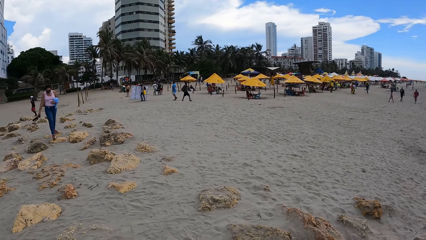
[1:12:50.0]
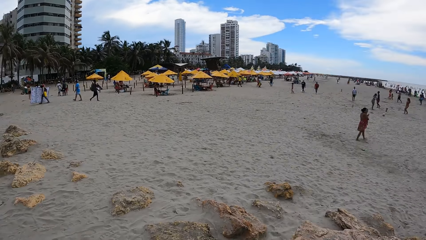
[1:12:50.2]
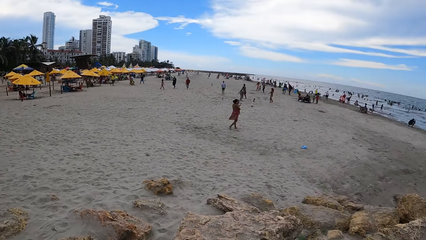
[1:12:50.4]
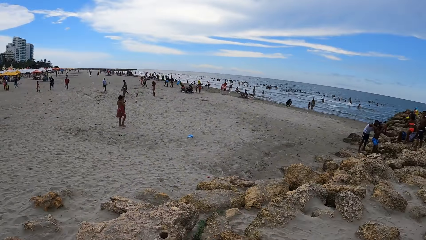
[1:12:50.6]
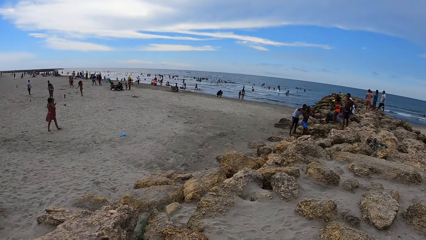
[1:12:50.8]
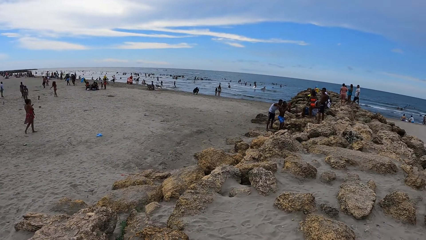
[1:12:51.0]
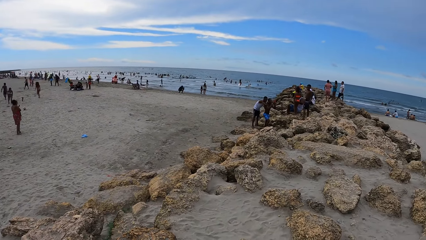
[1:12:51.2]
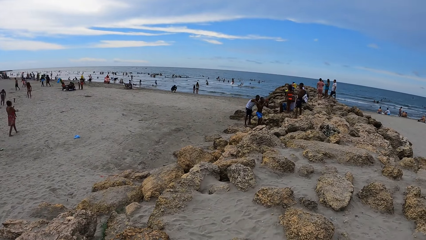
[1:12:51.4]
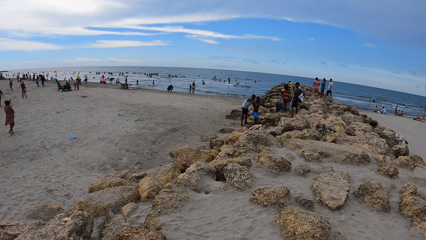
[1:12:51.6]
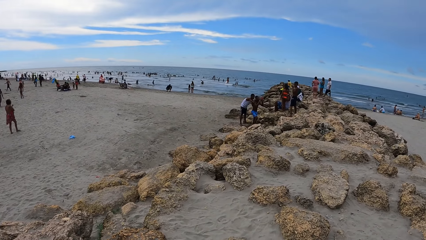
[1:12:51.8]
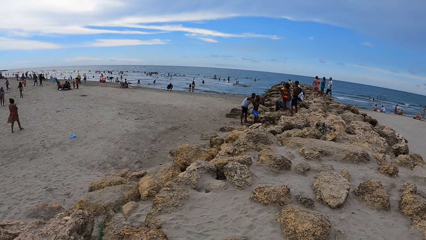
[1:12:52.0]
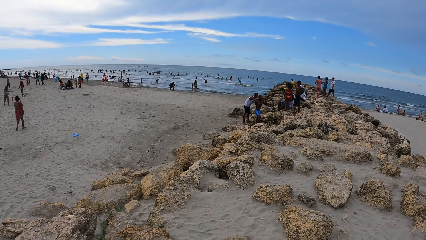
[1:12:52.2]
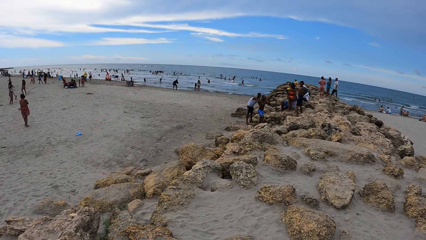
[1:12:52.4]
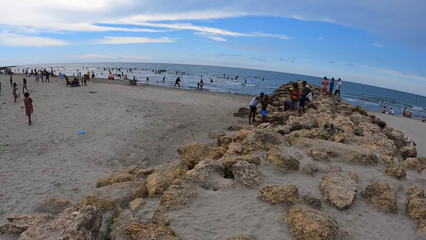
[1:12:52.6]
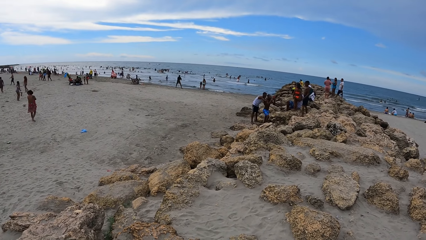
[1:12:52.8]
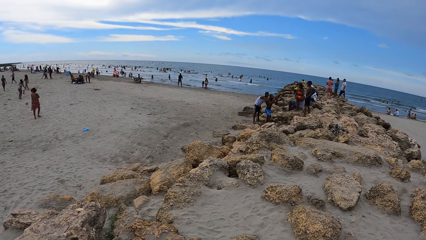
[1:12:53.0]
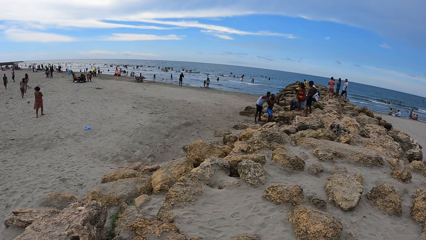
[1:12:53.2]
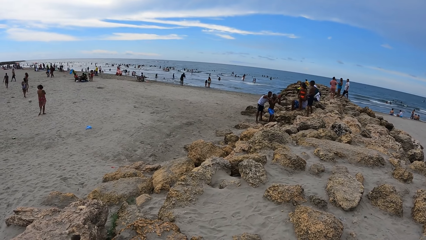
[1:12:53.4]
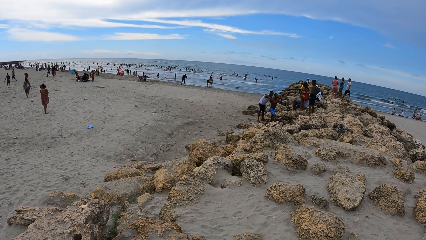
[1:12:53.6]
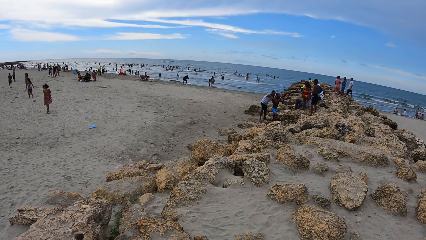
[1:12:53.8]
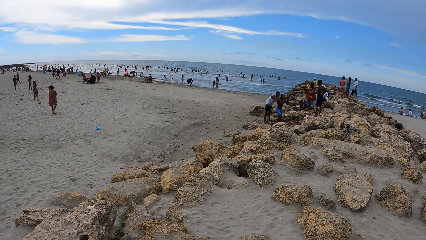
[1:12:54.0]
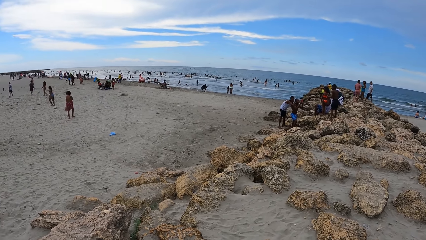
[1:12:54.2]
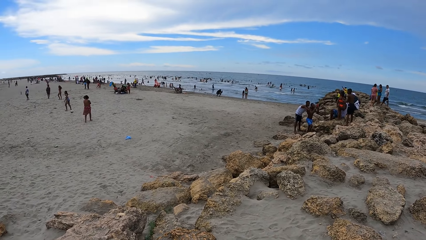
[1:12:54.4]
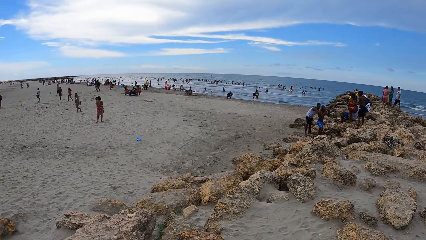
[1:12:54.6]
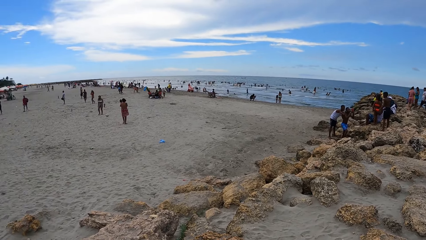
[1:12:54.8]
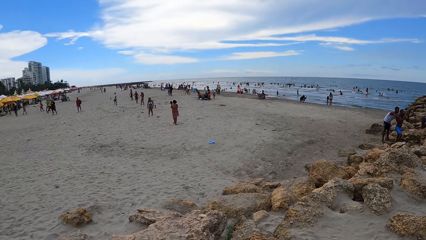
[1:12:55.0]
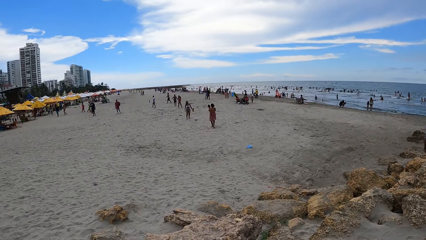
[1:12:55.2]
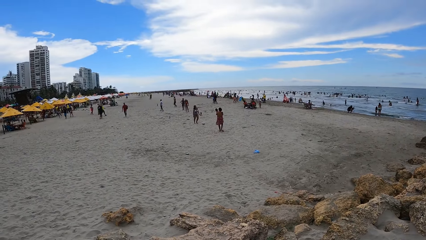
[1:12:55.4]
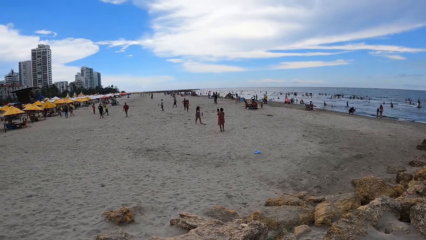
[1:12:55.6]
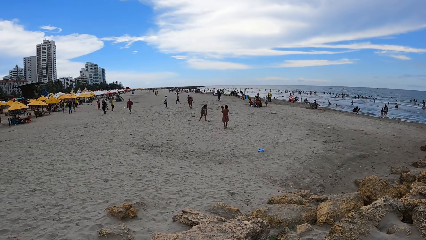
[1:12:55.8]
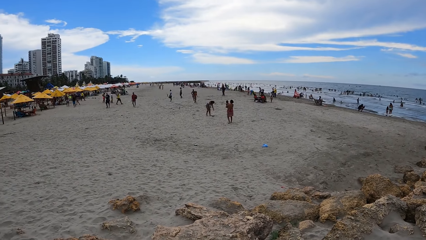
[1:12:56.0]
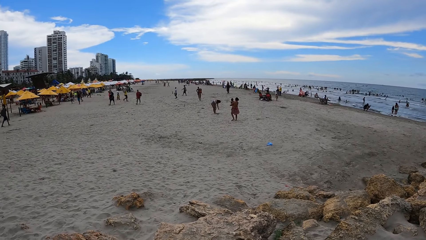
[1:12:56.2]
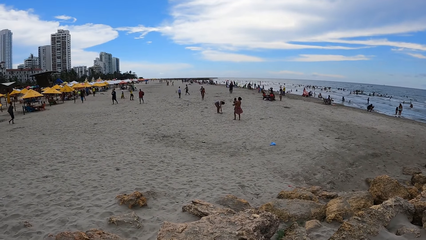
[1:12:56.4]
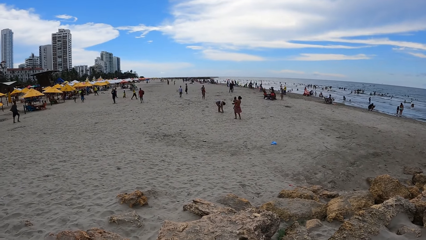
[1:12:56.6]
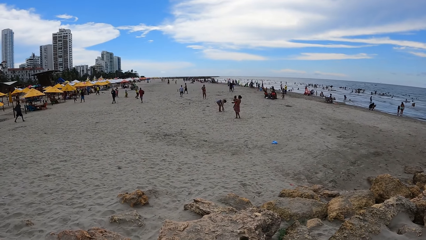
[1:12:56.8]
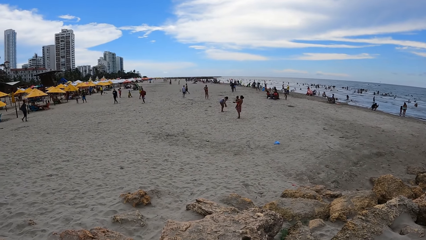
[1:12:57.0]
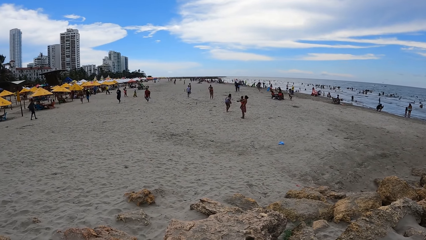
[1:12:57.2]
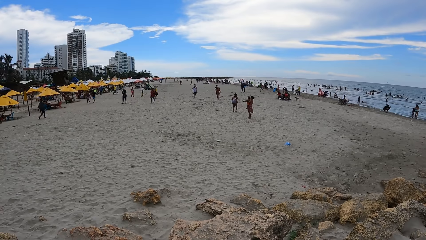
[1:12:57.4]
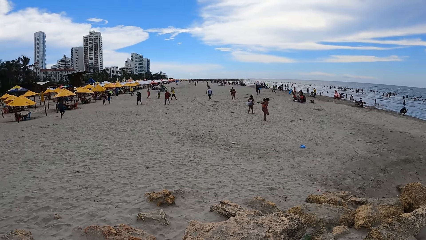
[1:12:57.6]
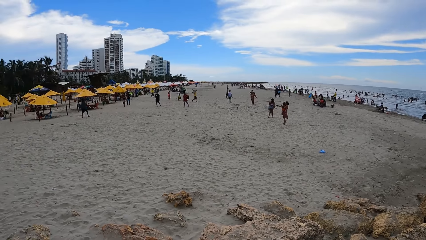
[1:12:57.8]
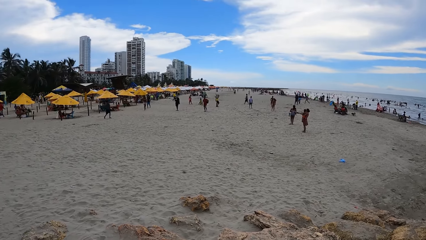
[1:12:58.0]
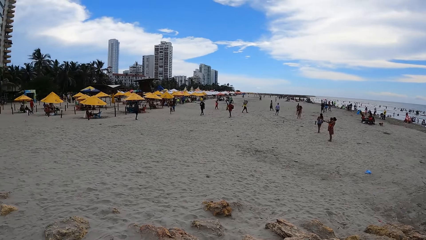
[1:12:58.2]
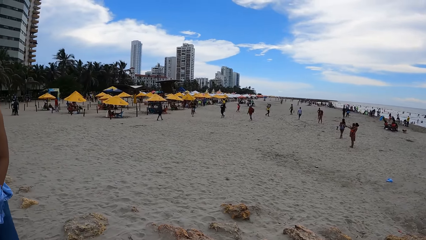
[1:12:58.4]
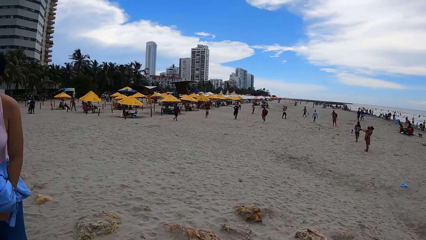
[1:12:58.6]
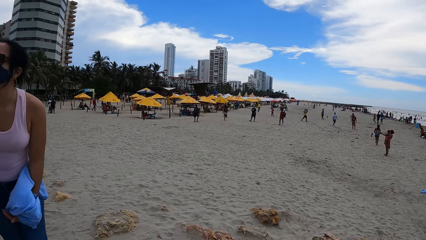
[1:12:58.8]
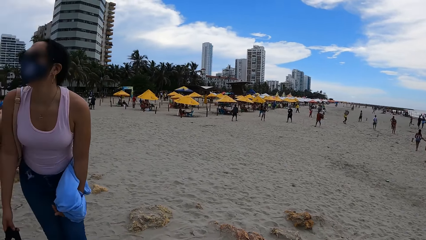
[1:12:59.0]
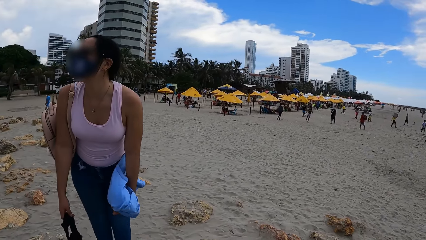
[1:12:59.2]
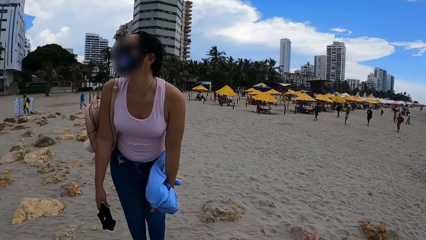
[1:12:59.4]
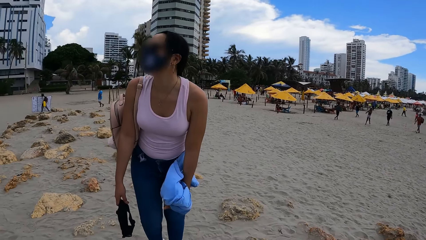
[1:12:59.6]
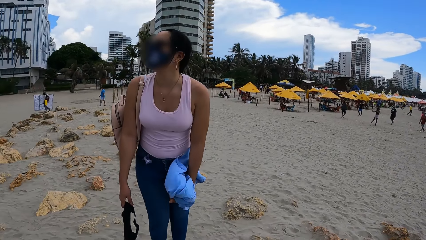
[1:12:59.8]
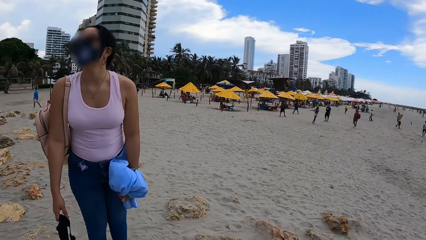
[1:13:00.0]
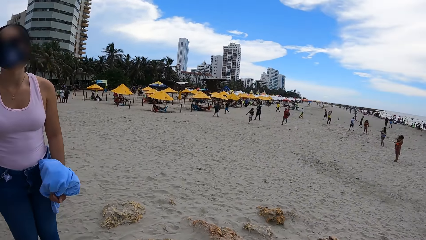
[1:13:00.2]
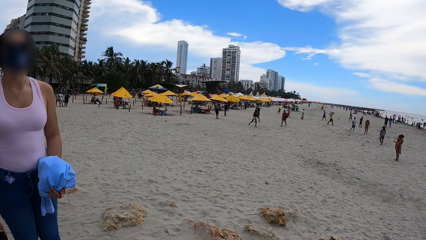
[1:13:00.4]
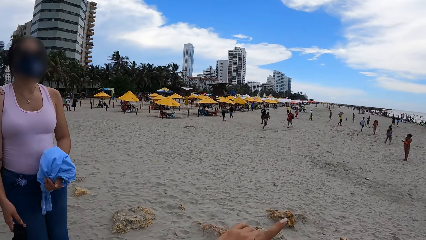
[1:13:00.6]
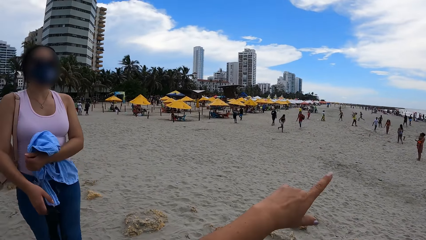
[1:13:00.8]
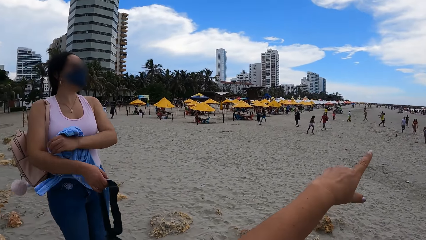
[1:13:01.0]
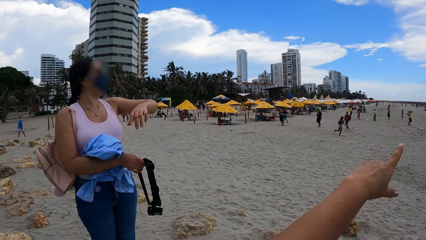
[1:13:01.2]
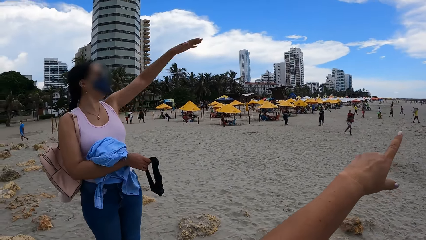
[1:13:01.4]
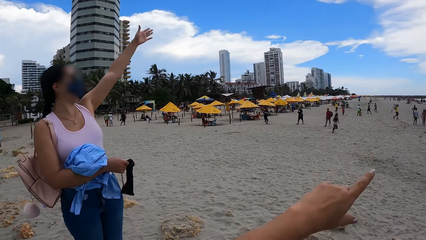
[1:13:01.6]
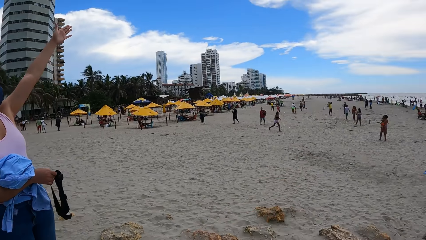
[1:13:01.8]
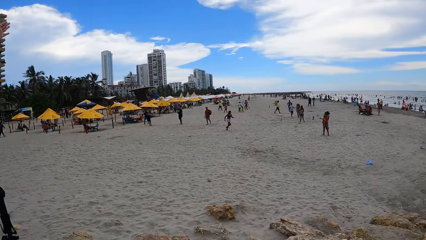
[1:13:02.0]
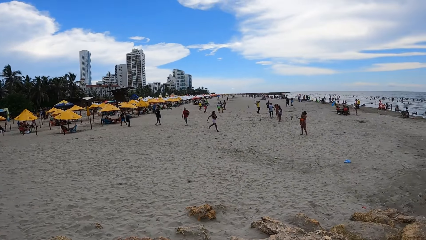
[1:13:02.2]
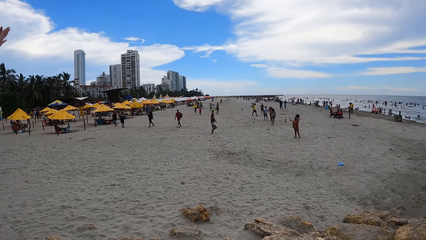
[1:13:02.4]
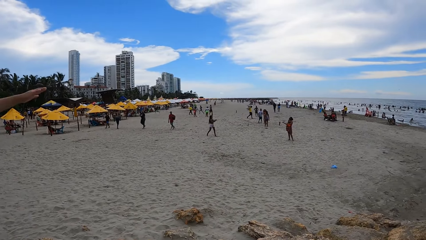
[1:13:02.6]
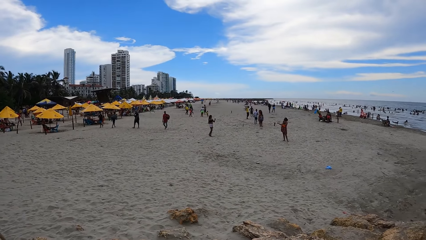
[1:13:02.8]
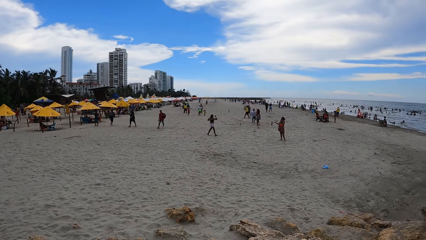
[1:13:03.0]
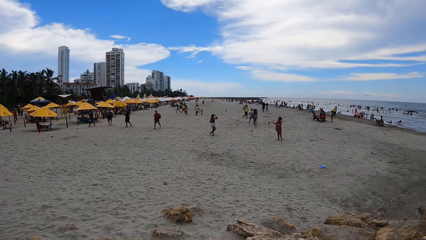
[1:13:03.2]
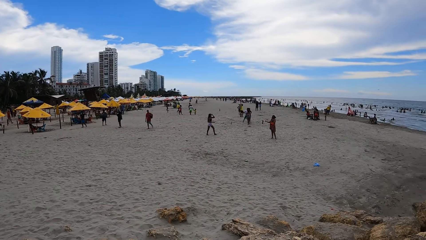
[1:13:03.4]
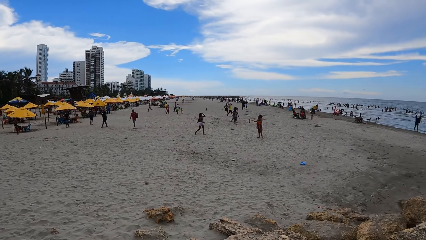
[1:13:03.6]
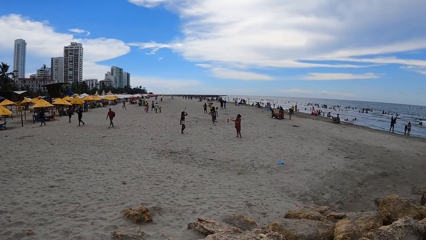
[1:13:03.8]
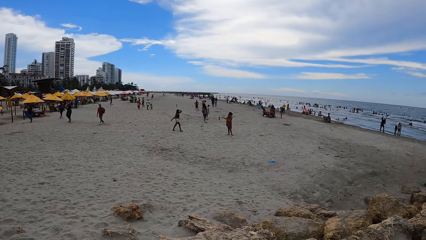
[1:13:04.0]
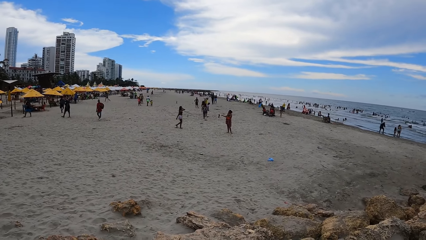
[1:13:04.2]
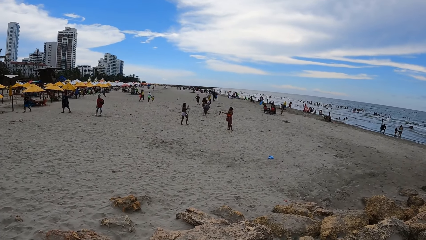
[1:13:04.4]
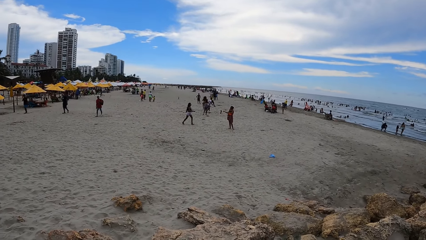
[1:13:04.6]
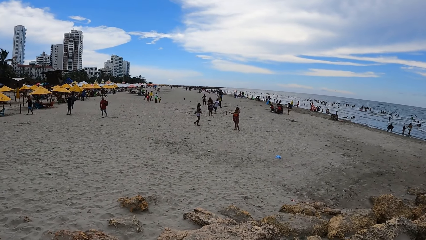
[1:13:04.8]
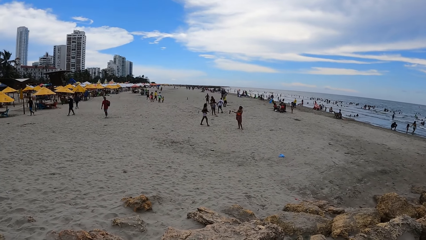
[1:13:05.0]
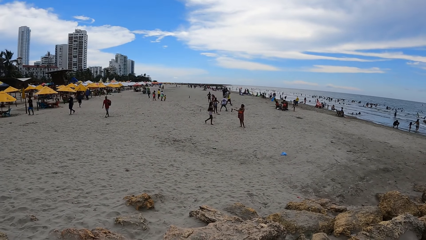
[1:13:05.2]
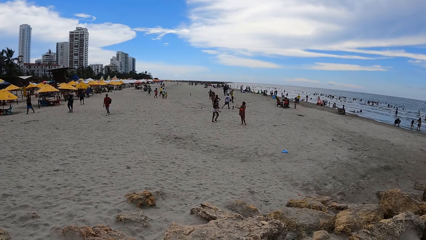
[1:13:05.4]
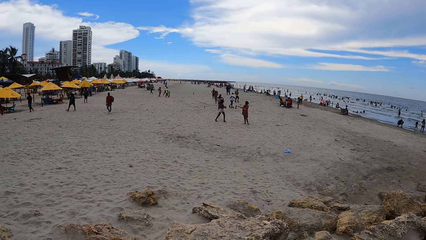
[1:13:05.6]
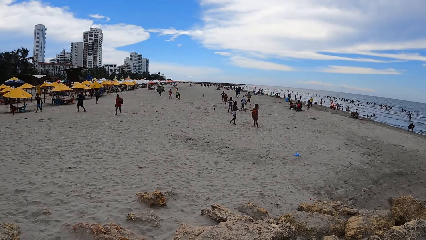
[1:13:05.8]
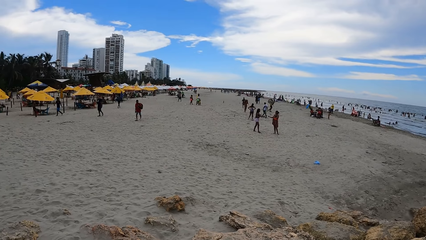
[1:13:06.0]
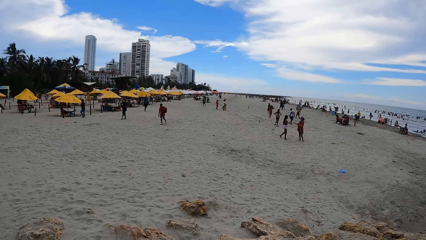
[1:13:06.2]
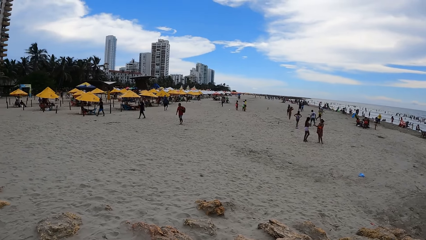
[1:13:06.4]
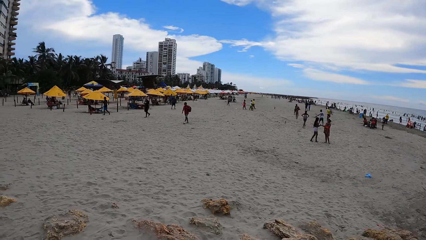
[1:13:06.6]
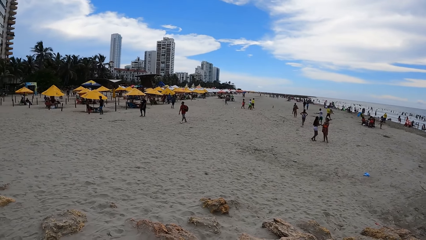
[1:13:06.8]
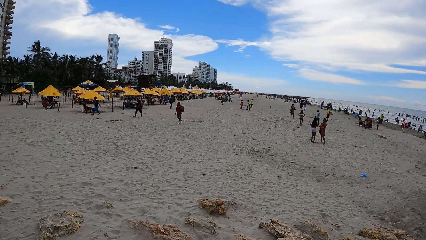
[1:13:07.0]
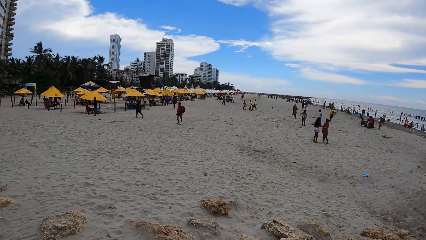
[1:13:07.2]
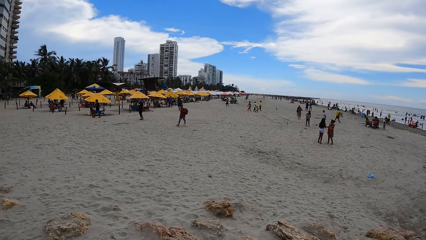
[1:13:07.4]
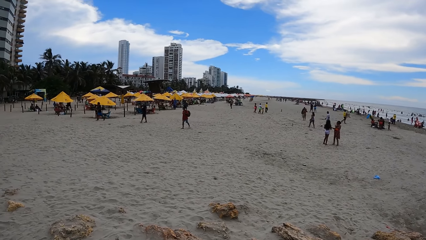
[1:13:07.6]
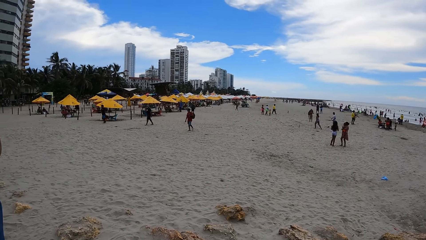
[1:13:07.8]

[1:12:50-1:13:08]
The camera wearer turns around. He looks around. He looks around again. He interacts with a person and points a finger. The person lifts up a hand. The camera wearer gestures out with his hand. He looks around. The person lowers the hand. The camera wearer looks around the beach. He looks around again.
